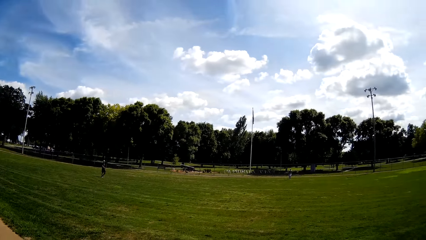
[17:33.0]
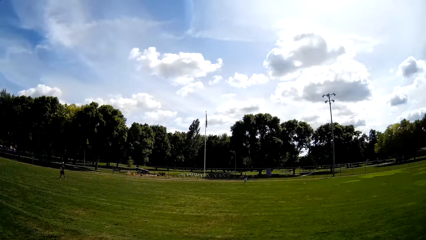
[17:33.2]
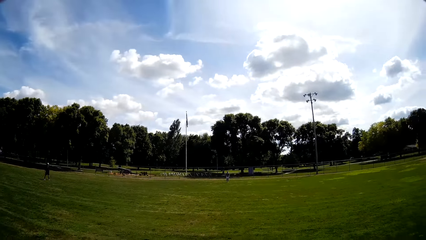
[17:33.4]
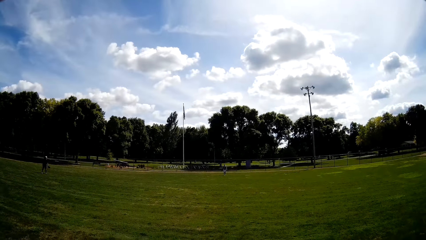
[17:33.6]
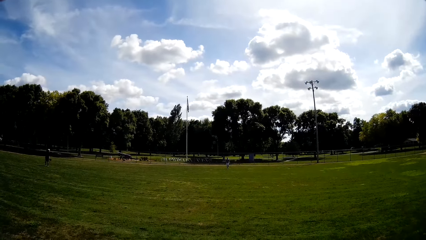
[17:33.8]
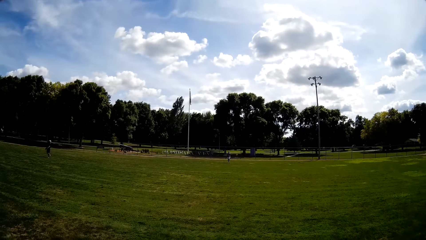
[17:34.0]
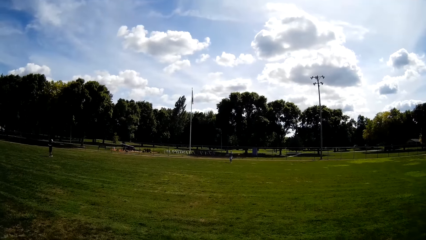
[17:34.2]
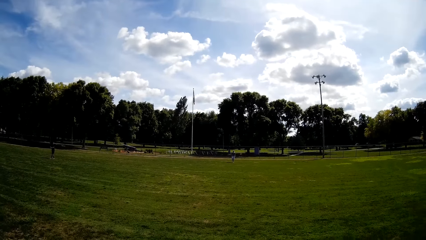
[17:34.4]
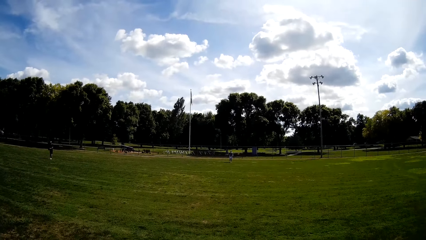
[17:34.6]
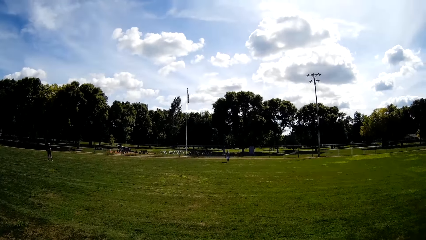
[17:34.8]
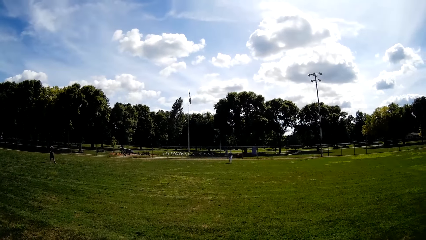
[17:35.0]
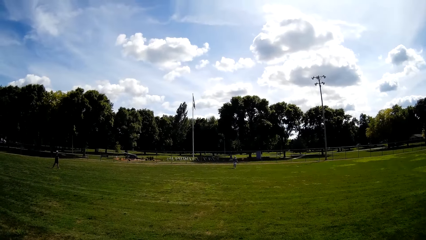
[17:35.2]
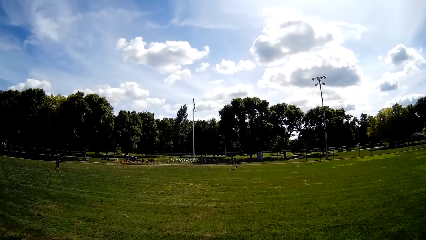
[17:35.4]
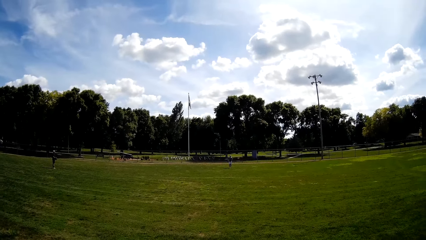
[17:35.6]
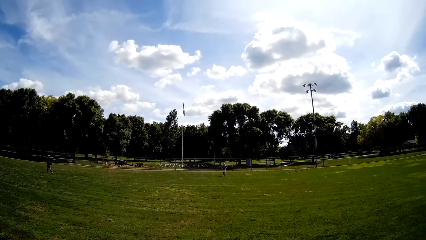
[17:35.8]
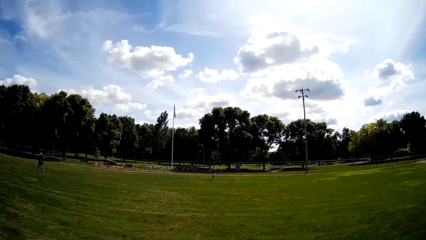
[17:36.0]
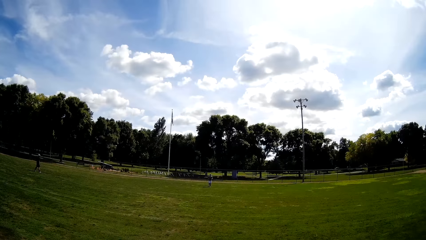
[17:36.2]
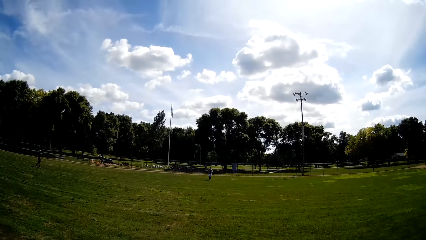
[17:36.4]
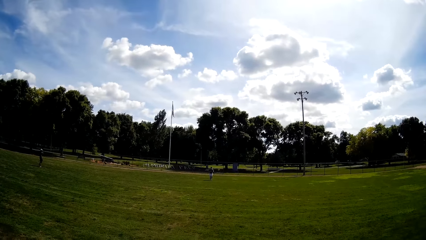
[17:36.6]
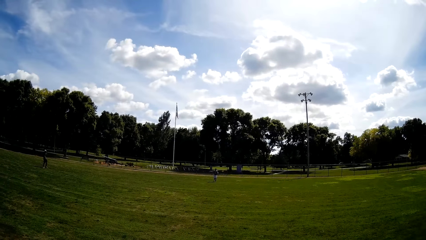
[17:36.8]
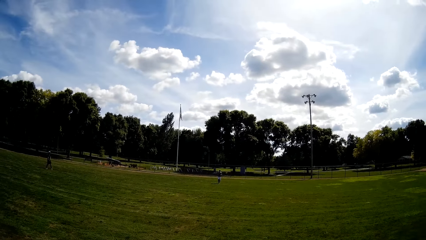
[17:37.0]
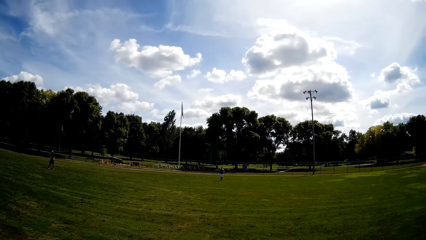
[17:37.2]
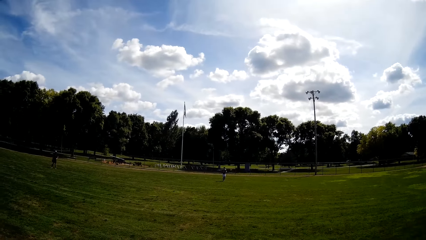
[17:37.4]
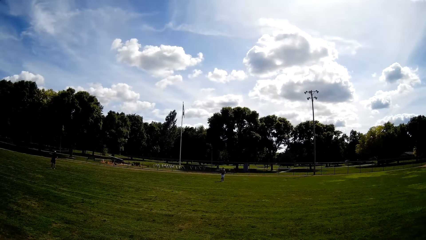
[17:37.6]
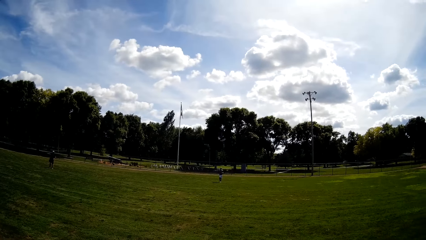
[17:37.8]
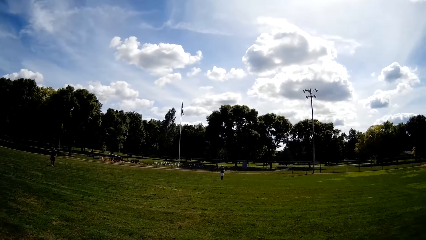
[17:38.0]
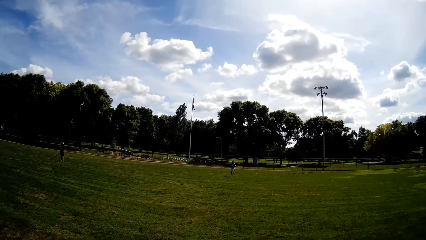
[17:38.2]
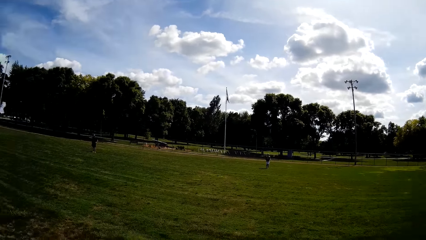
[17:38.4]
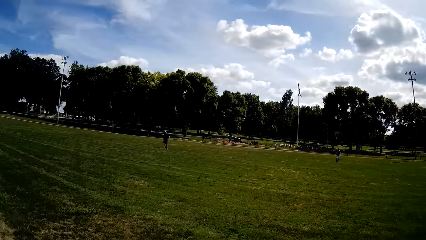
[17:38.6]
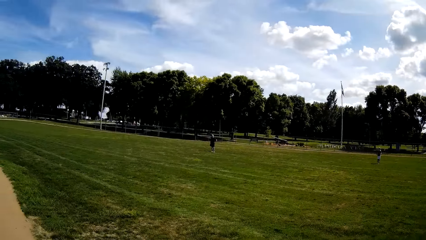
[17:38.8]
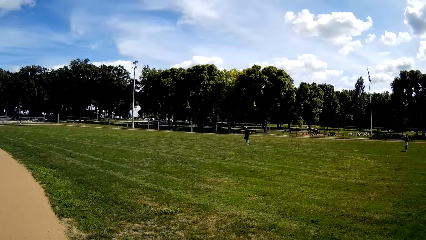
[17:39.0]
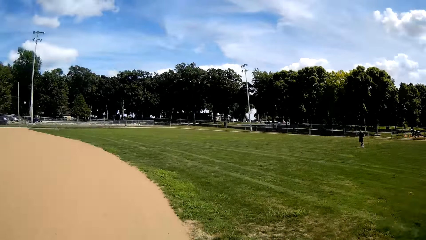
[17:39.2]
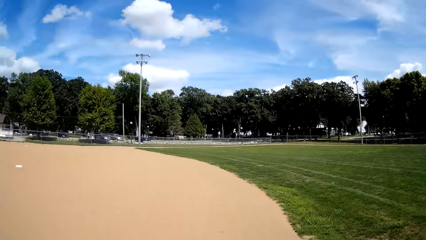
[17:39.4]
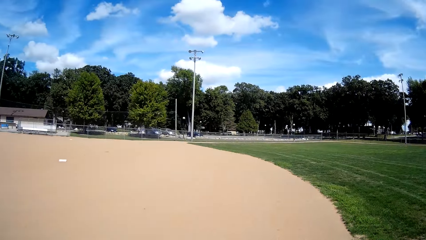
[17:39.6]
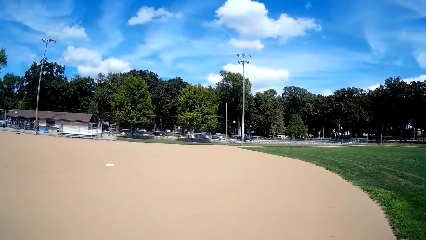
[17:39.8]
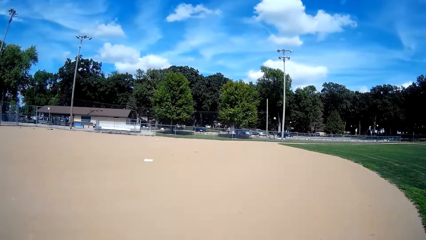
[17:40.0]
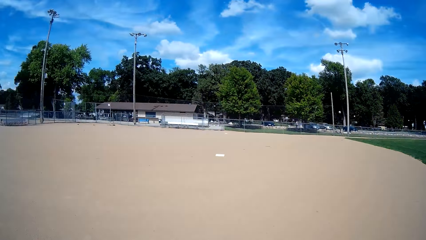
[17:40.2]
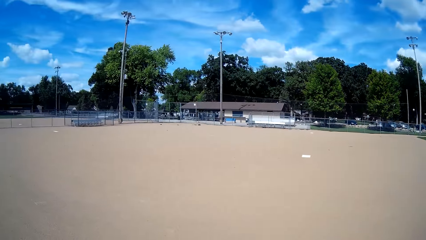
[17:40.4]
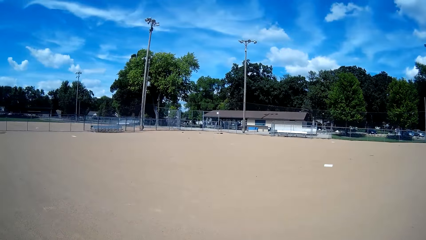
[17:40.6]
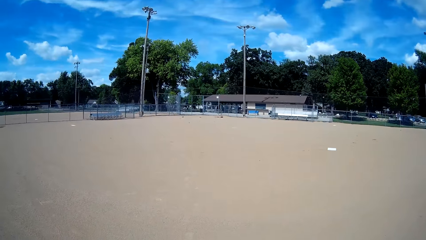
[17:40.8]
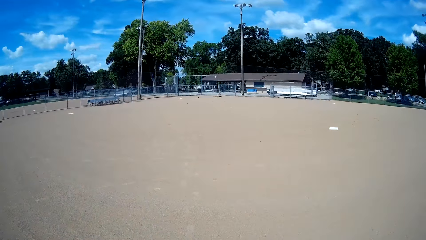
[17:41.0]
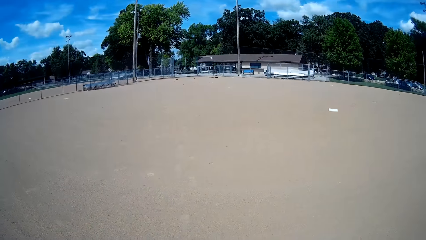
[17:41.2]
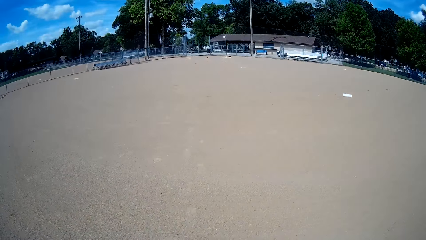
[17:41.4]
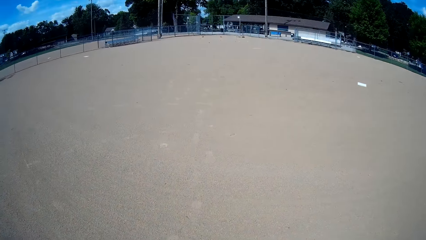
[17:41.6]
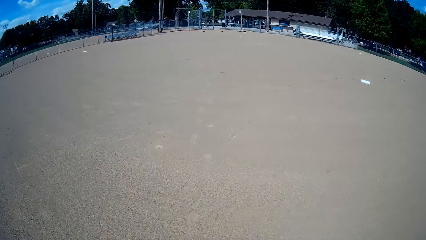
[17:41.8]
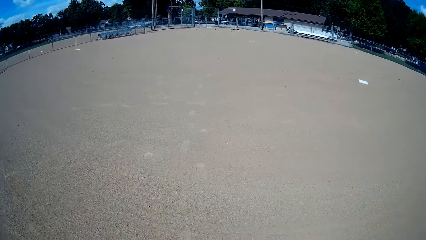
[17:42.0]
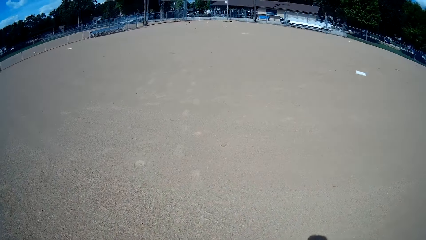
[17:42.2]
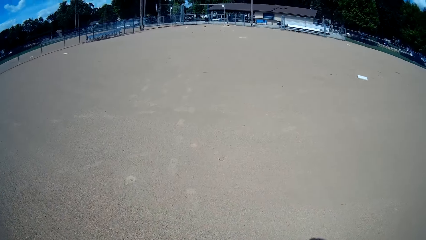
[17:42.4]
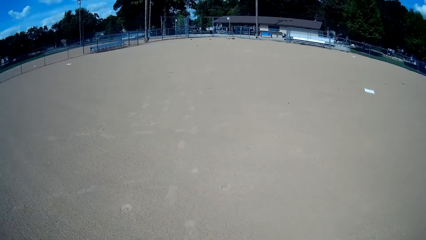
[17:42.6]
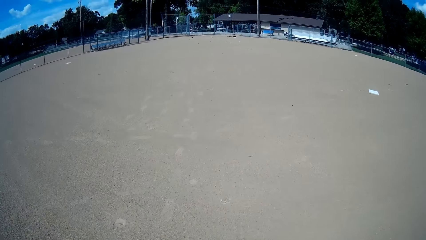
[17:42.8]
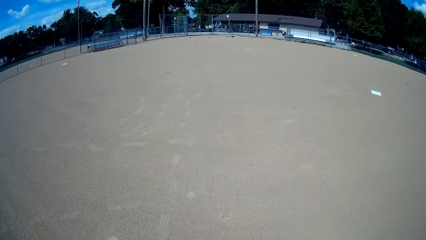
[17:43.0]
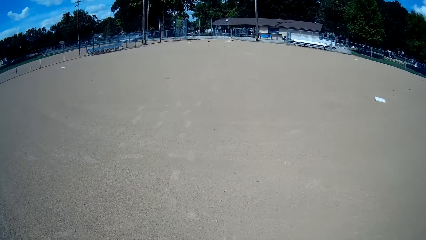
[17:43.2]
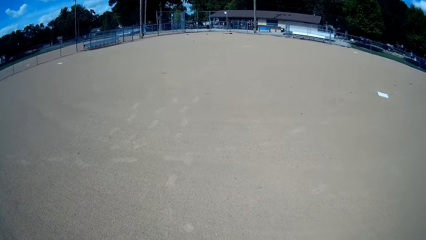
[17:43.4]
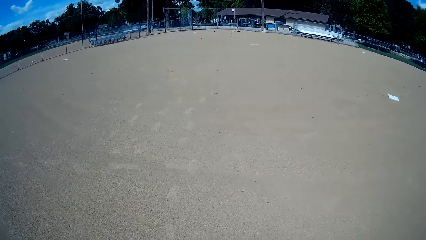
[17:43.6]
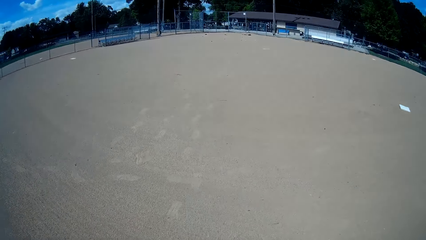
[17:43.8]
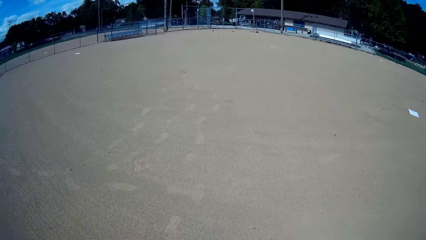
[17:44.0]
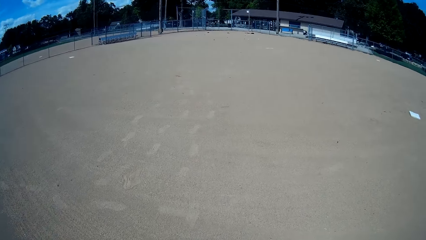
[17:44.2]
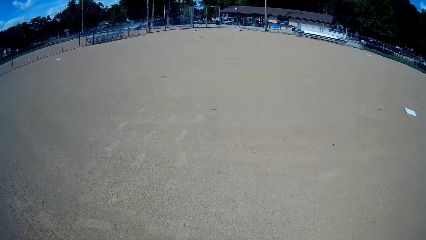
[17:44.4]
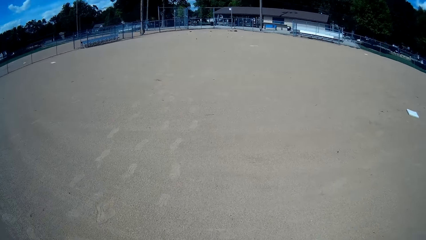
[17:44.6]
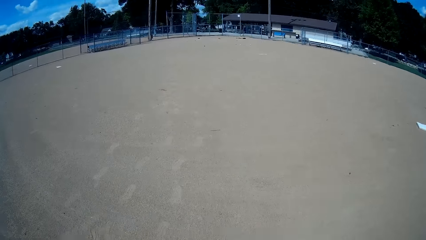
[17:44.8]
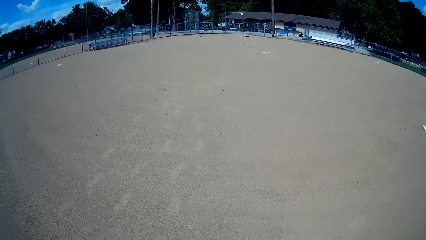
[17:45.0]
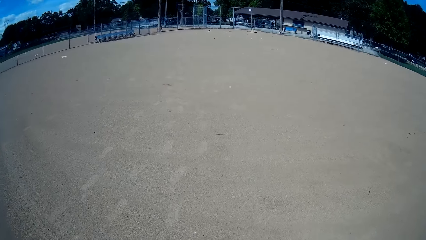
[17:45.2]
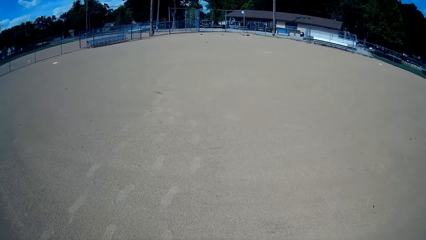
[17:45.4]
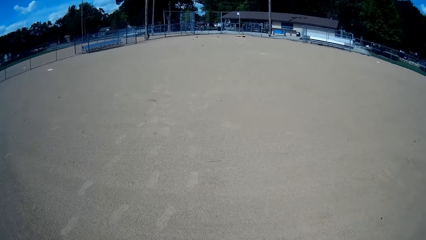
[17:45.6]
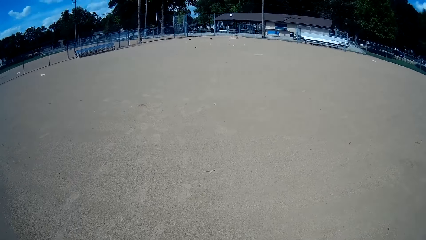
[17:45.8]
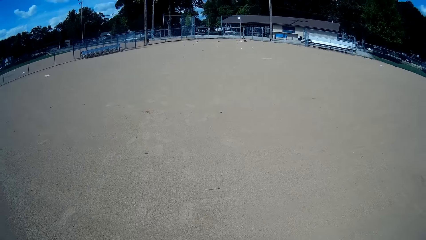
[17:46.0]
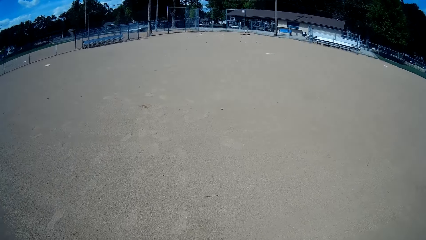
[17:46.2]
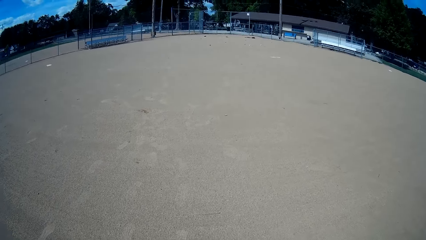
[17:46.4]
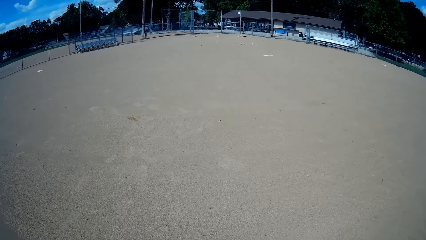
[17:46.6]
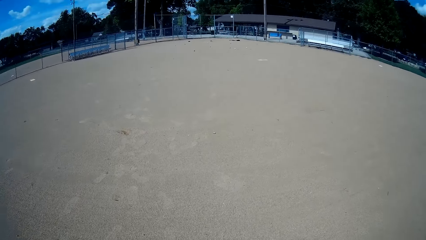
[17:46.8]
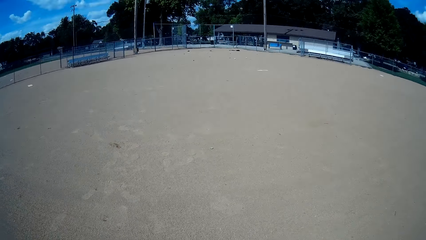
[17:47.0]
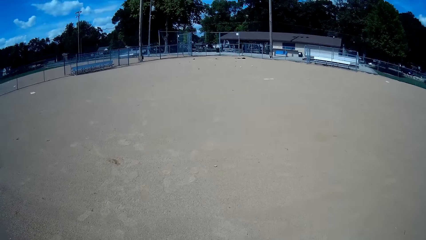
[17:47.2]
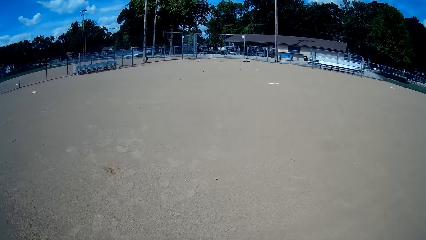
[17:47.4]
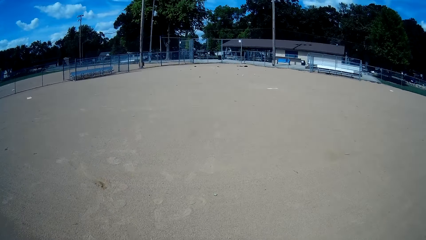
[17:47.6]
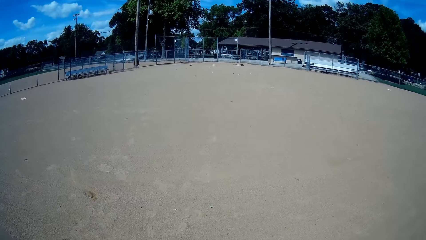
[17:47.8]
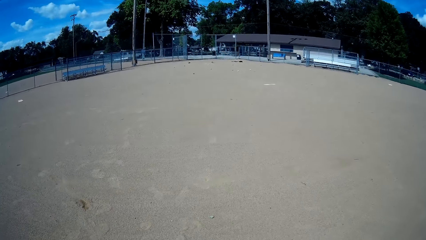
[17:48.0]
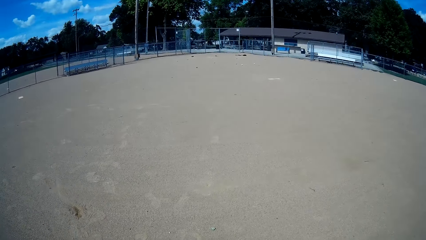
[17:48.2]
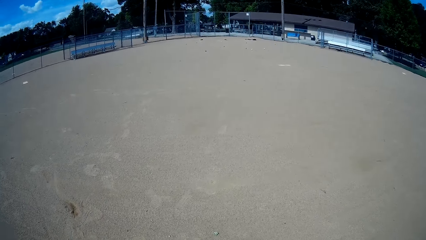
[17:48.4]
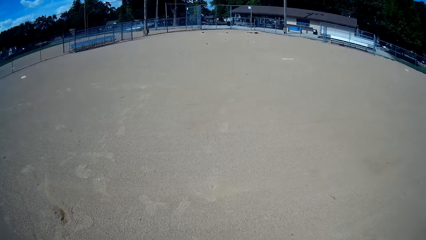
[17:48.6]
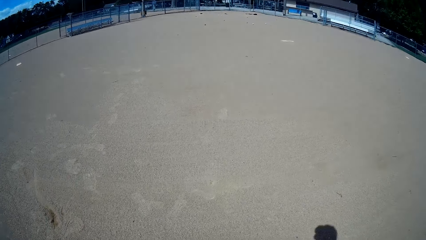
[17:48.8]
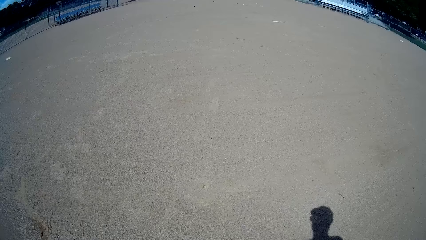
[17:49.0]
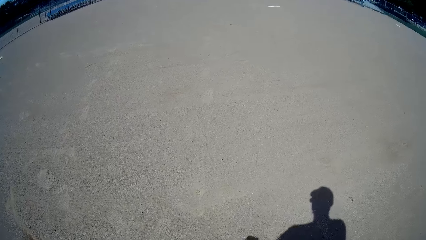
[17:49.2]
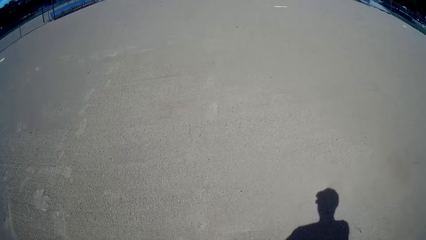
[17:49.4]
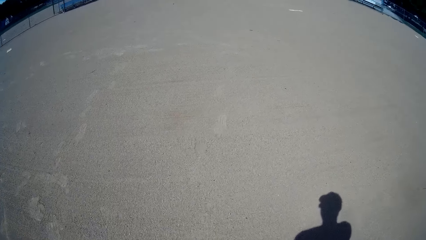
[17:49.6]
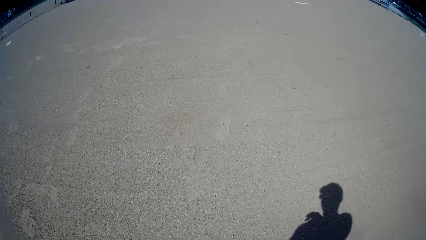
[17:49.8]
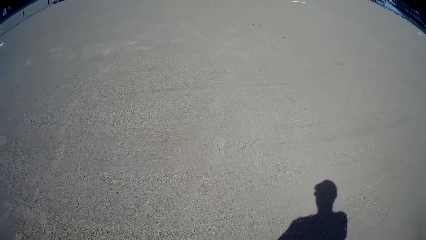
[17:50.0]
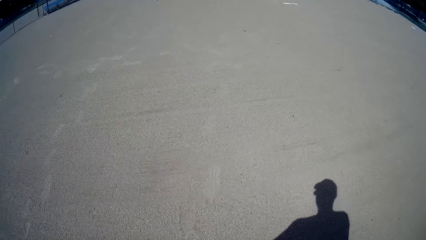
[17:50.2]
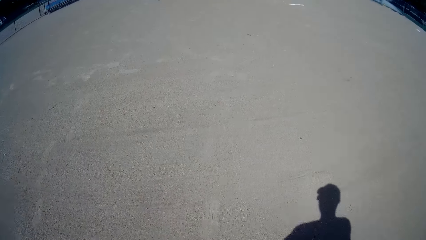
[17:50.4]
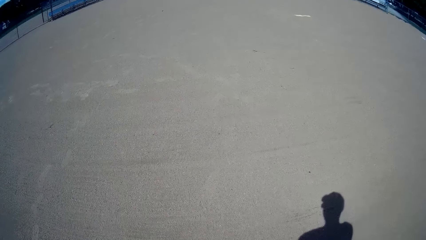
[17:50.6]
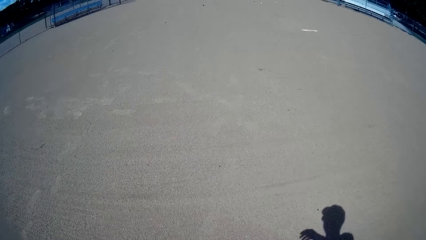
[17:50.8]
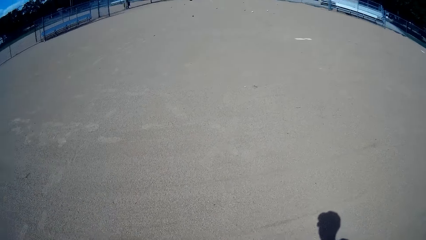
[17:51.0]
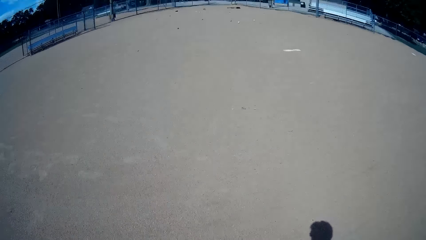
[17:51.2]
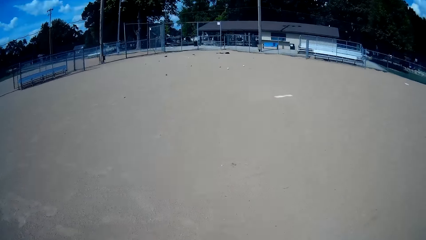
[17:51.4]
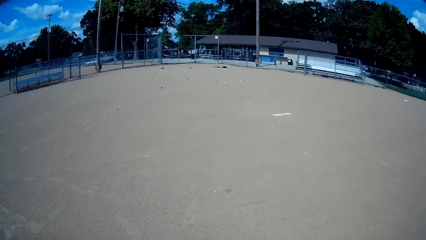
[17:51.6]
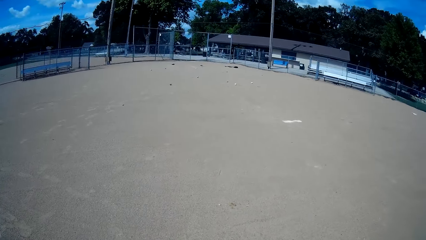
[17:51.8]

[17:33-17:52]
A man jogs towards the camera wearer. The camera wearer walks back towards the gate behind. They turn around. They walk around.
